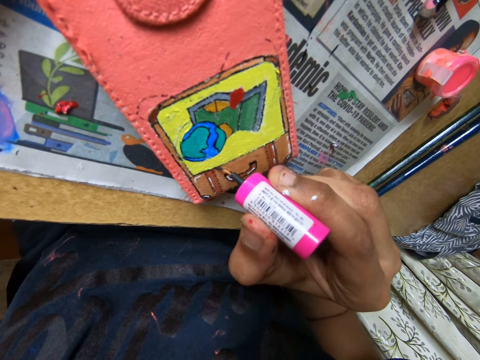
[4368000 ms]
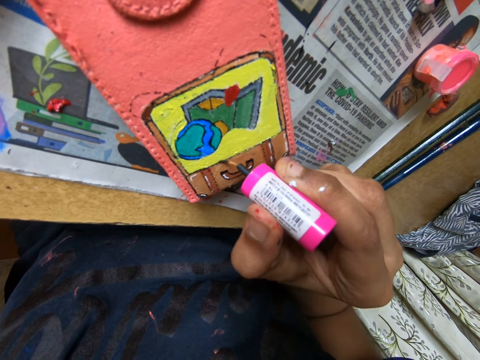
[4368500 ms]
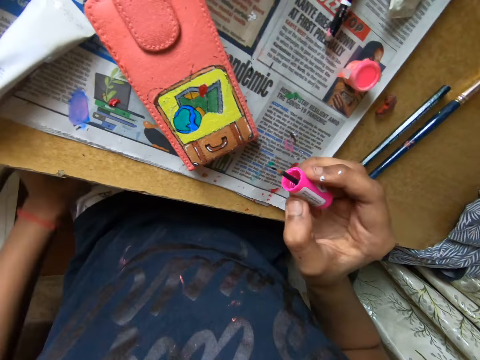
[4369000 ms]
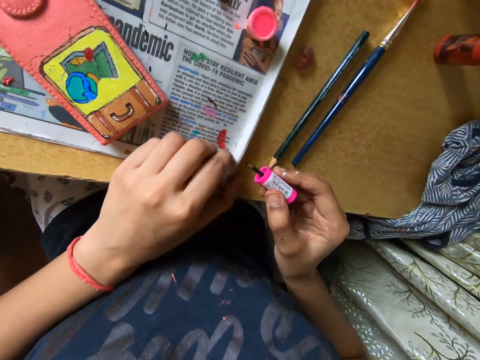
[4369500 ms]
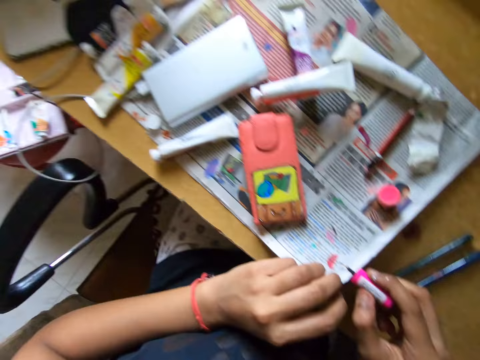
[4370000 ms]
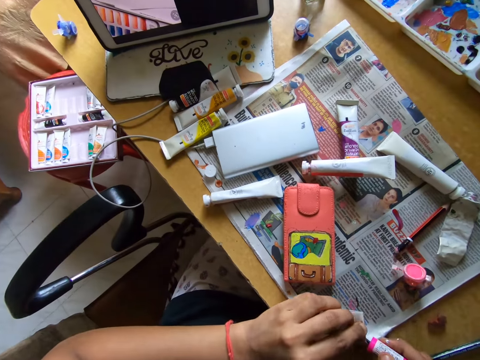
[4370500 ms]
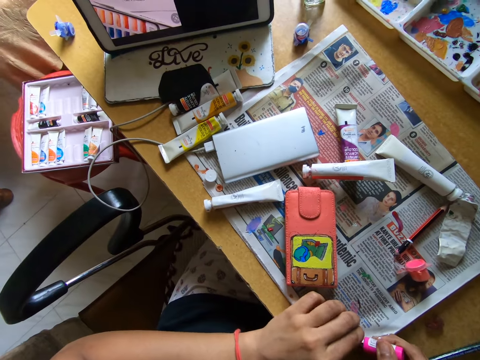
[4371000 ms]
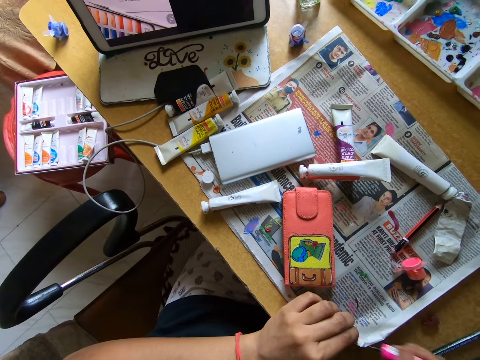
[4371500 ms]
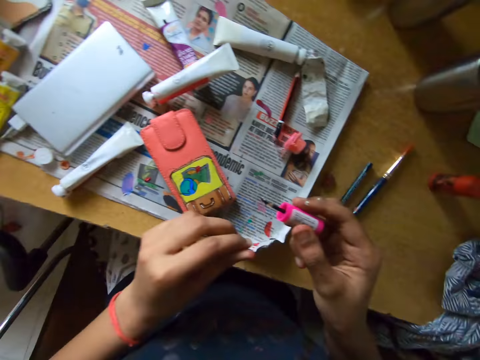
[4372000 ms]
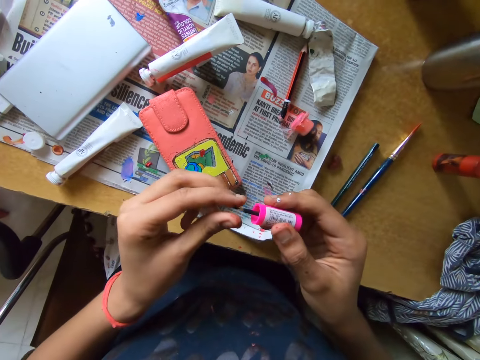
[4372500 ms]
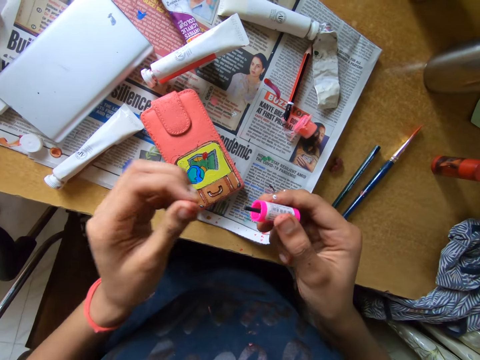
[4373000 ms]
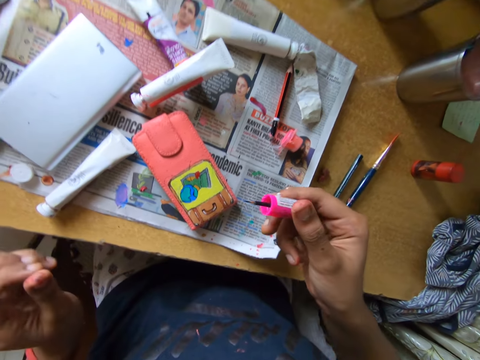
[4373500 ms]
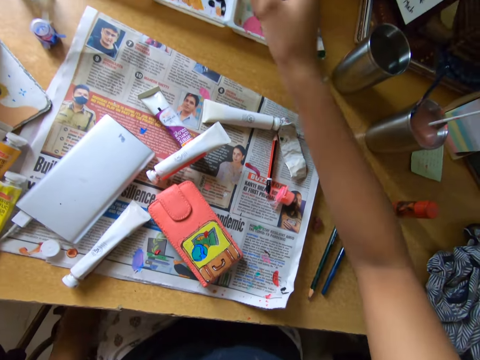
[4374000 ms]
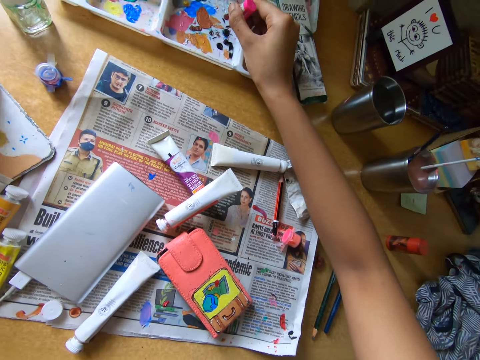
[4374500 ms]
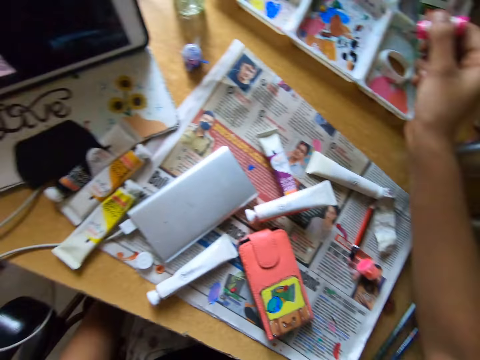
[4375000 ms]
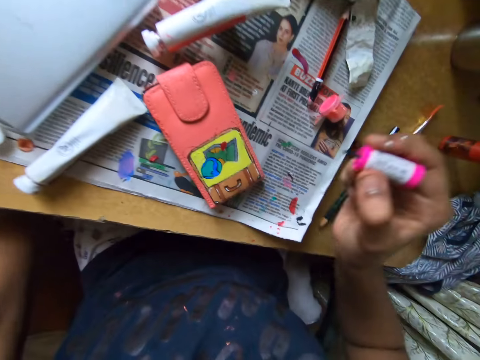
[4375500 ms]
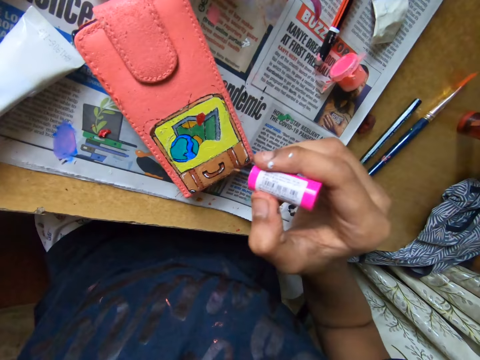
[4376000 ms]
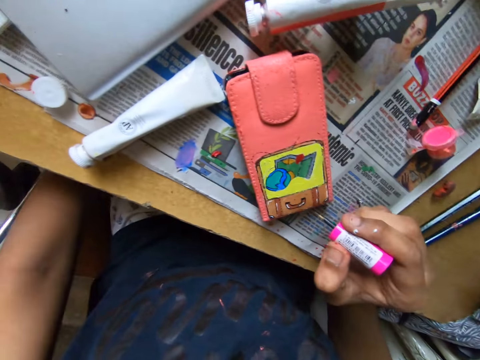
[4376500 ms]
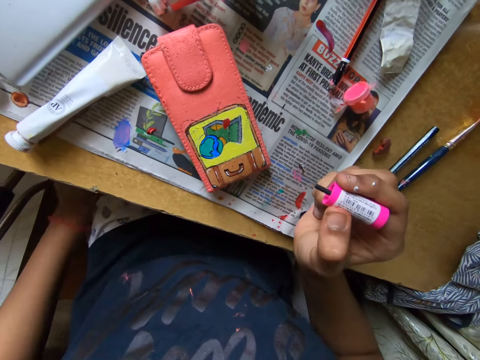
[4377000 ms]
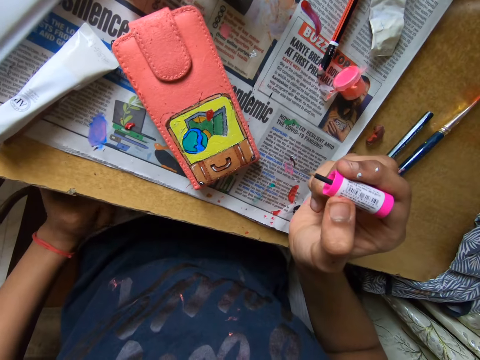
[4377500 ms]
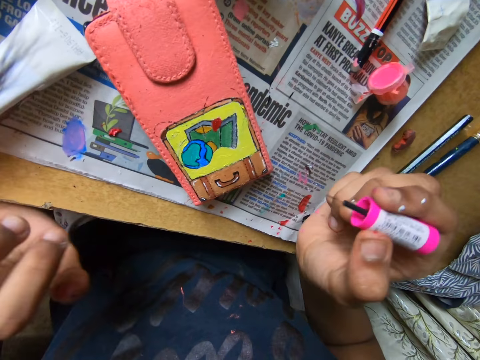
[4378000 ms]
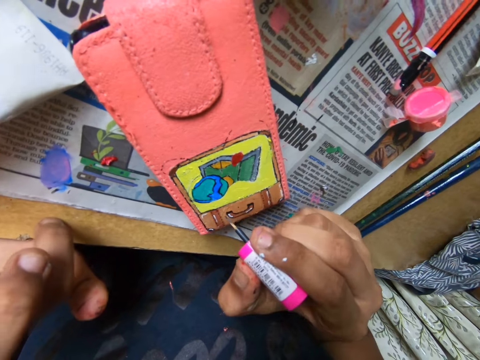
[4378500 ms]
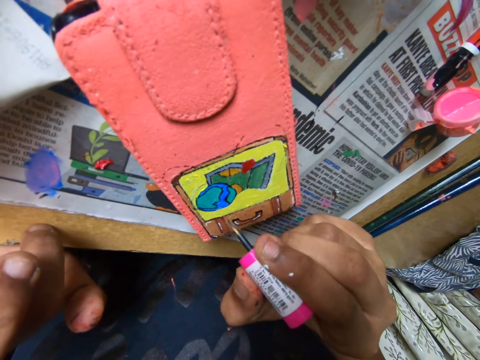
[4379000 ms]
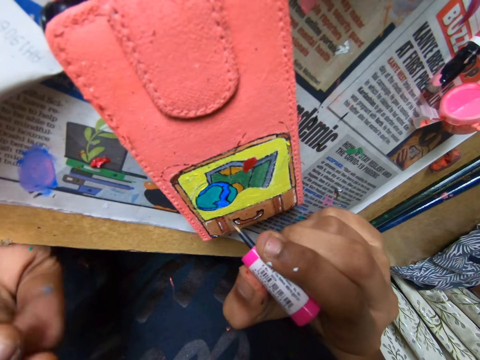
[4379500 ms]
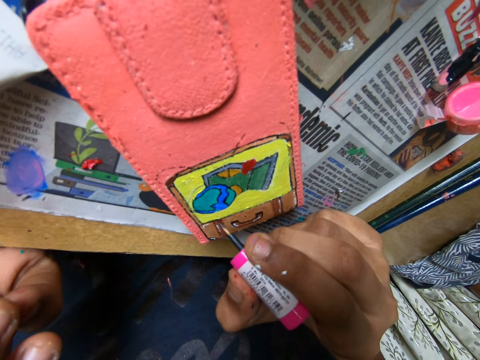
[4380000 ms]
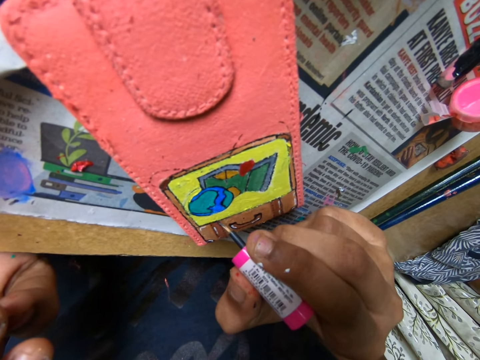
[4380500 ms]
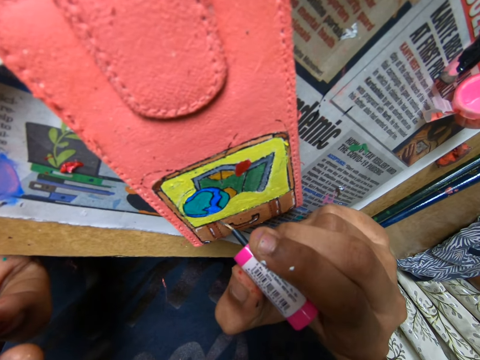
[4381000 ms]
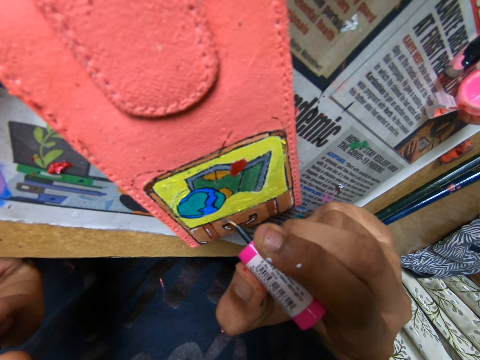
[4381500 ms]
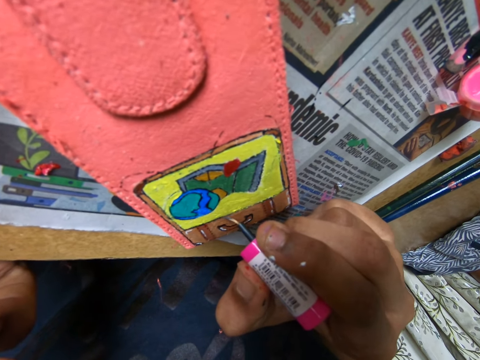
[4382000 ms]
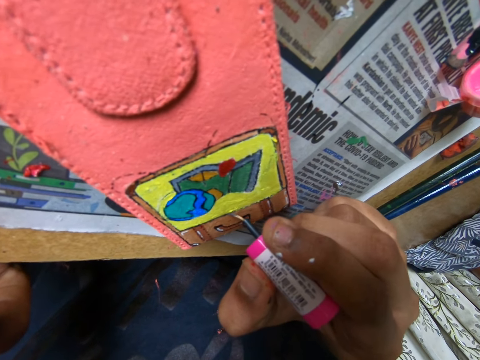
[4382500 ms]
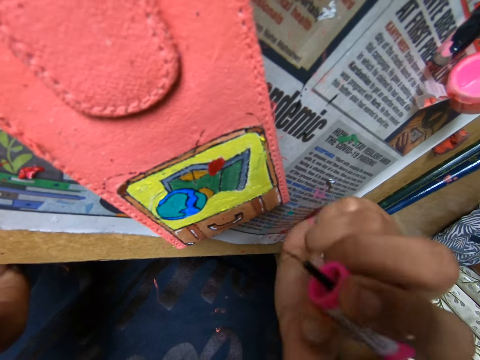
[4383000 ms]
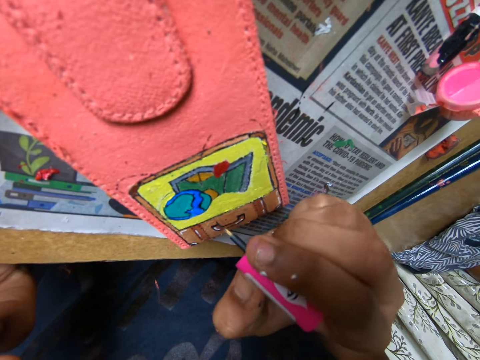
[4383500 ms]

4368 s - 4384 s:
The camera wearer picks up a newspaper on the table with her left hand. She cleans the paintbrush or paint marker with the newspaper on the table with her left hand. She wipes the paint marker with her left fingers. She adjusts the tip of the paintbrush with her right hand. She rubs the paint marker on a paint tray. She gets paint from the paint tube with the paintbrush in her right hand. She watches on a tablet. She removes her left hand from under the table. She places her left hand on the table. She paints the phone pouch with the paintbrush in her right hand.

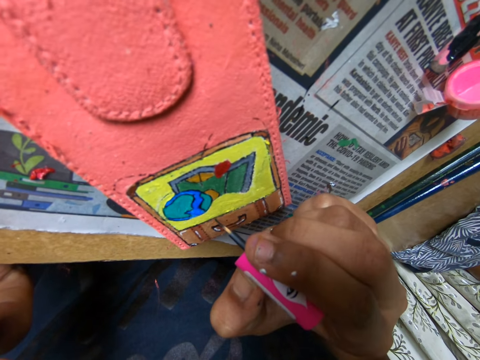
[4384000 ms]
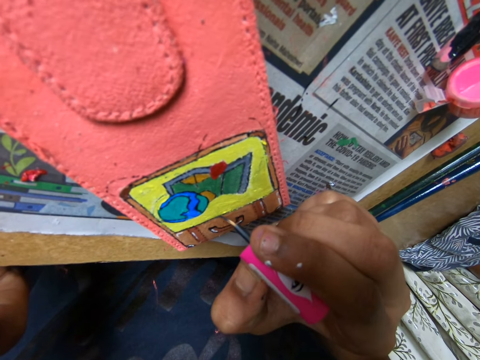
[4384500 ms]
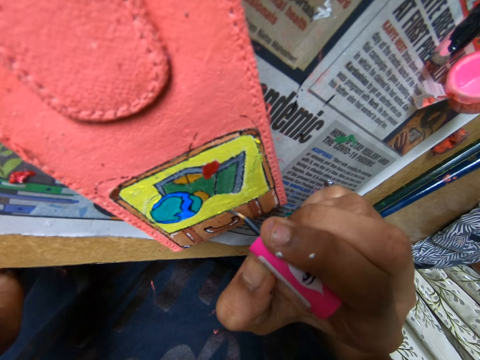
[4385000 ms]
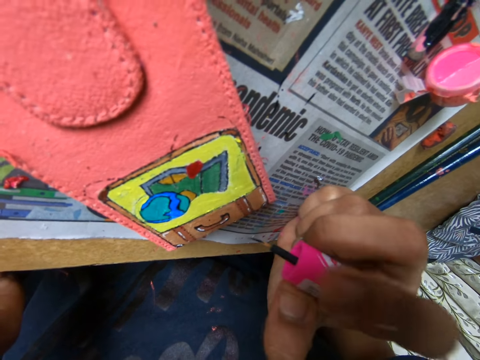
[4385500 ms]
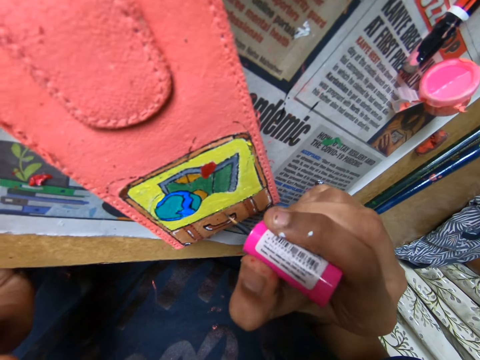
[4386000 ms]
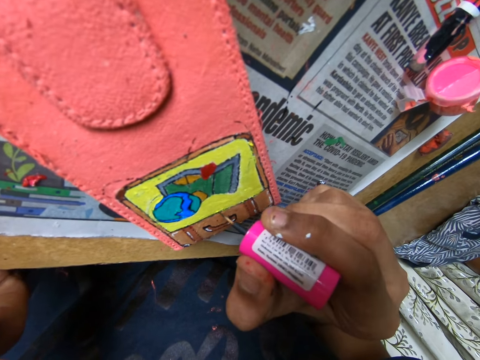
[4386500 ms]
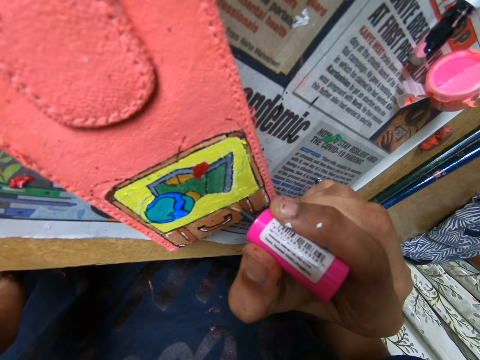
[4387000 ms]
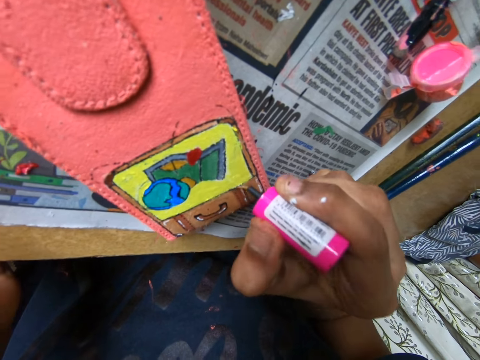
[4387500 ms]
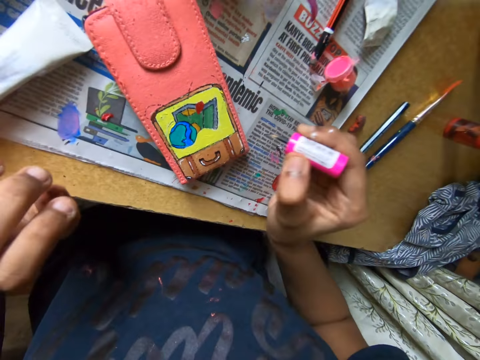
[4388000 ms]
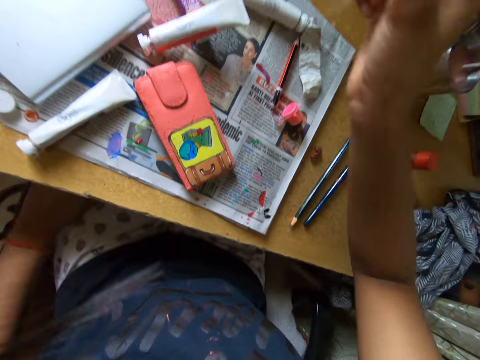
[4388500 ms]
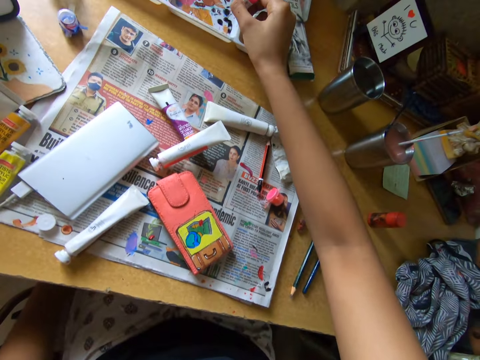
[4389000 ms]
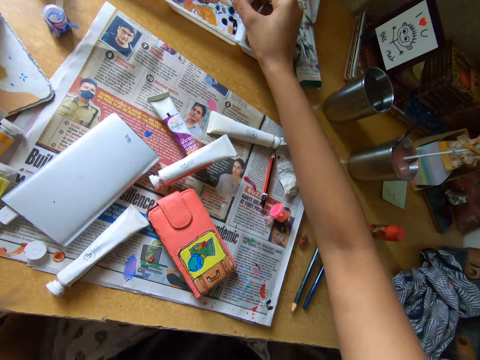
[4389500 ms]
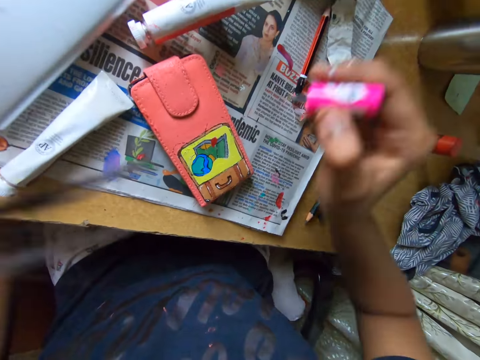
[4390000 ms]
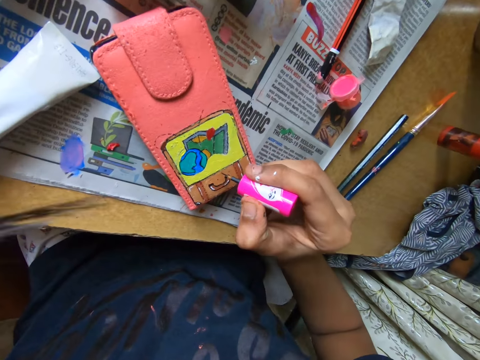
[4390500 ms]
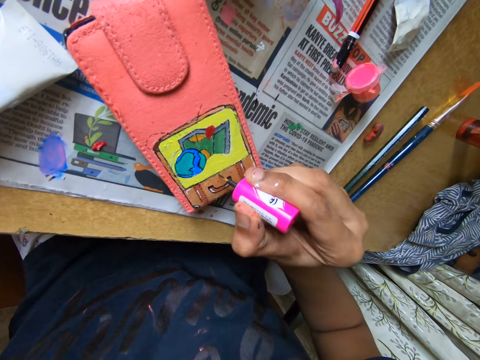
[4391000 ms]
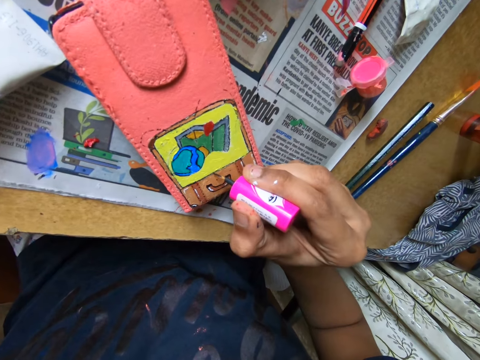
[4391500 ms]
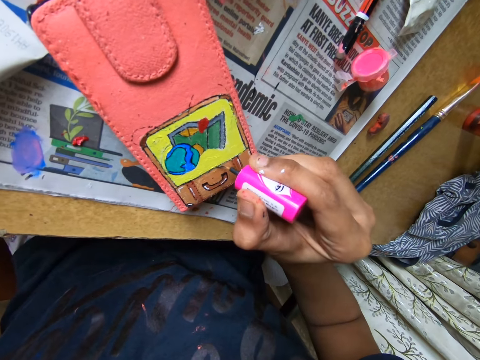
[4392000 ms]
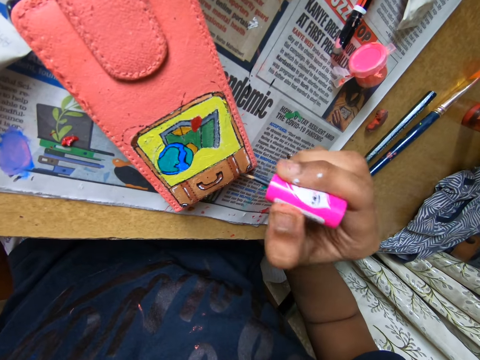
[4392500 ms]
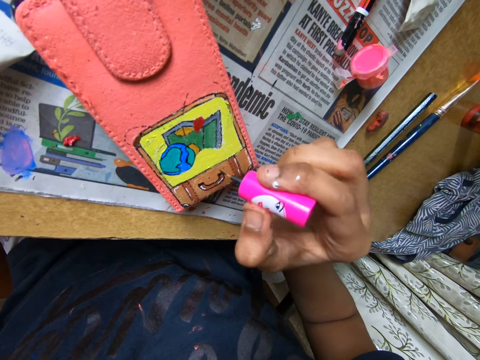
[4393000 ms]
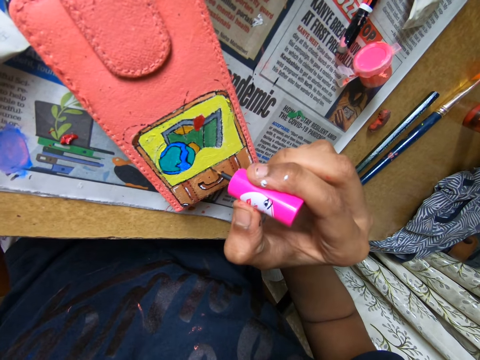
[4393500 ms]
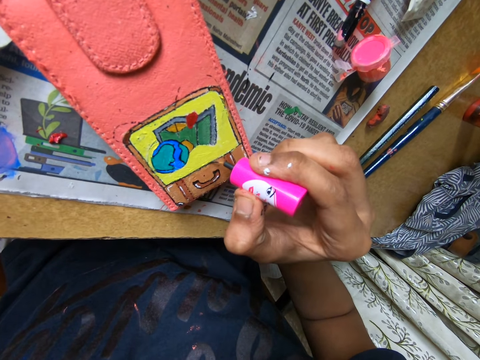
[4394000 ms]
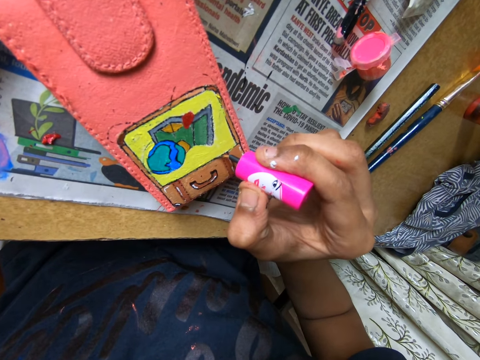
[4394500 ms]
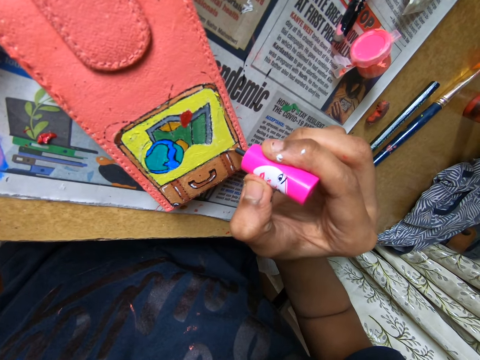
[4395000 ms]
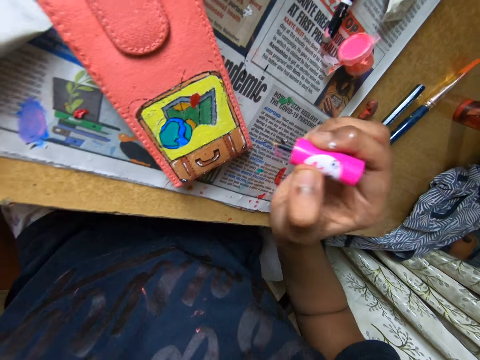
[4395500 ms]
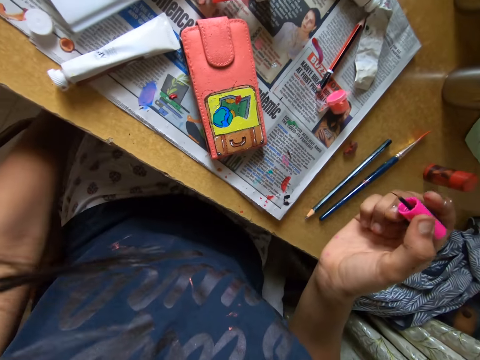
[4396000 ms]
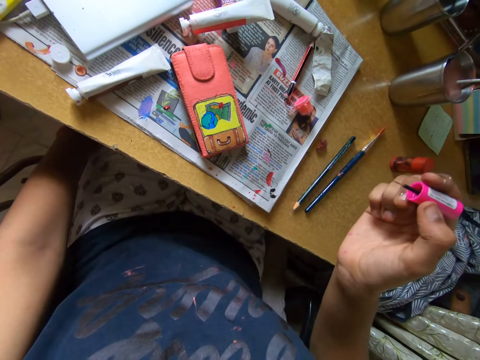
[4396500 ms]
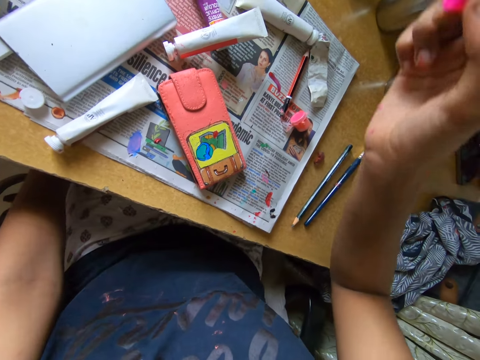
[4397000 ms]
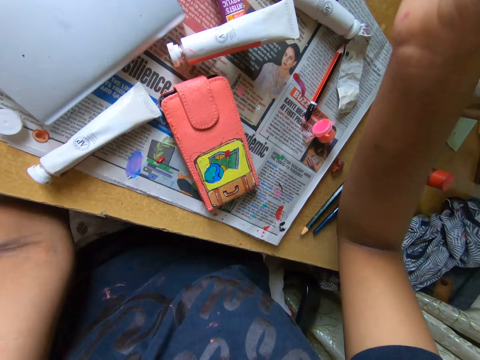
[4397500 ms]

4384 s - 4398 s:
The camera wearer rubs a paint marker on a paint tray. She gets paint from the paint palette on the table with the paintbrush in her right hand. She paints the phone pouch or wallet with the paintbrush in her right hand. She stares at the wallet.
